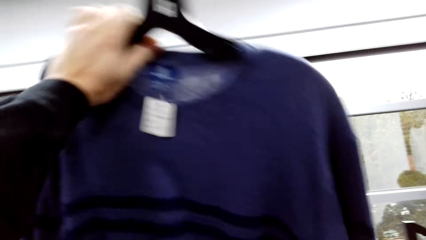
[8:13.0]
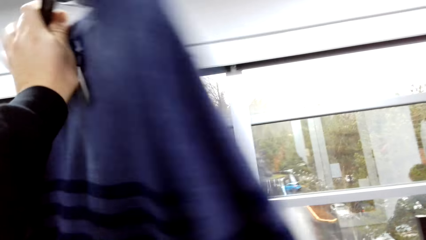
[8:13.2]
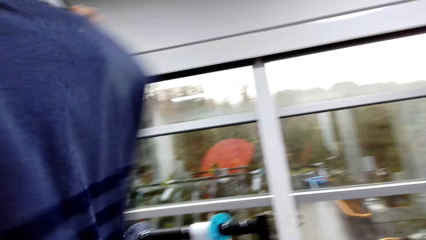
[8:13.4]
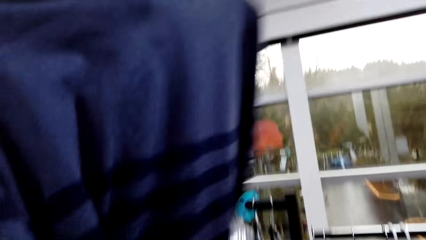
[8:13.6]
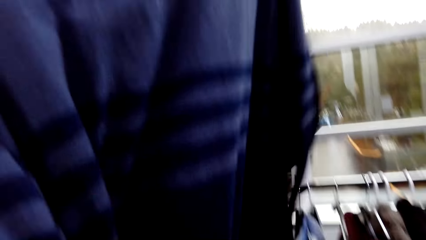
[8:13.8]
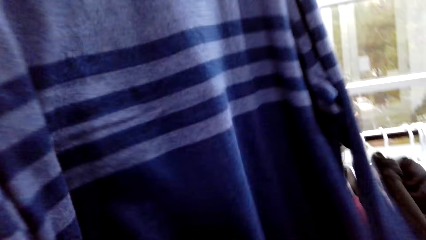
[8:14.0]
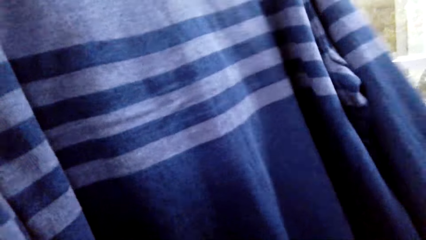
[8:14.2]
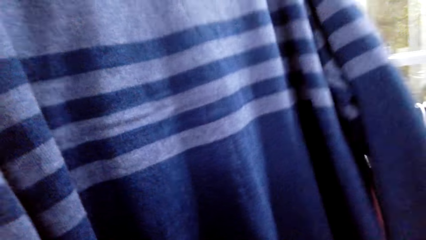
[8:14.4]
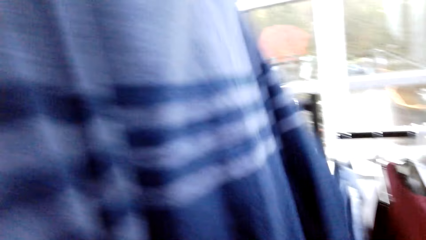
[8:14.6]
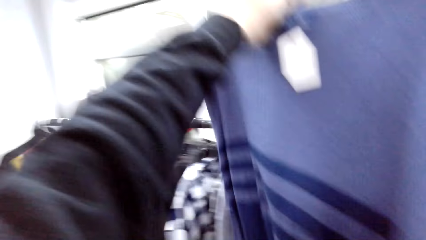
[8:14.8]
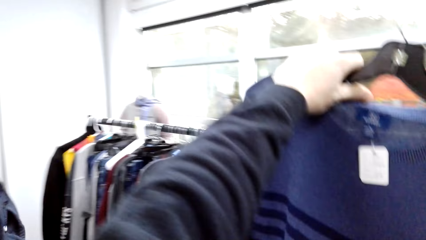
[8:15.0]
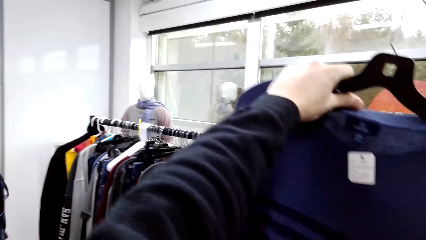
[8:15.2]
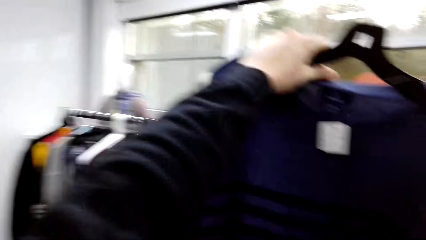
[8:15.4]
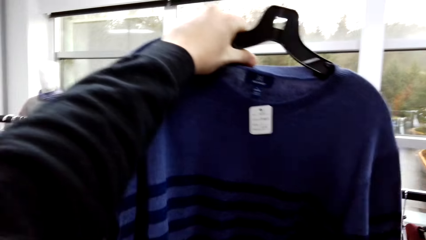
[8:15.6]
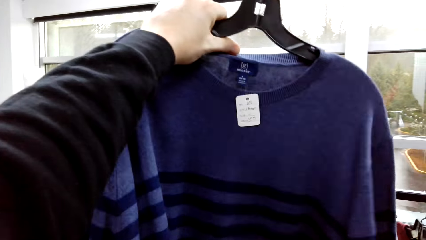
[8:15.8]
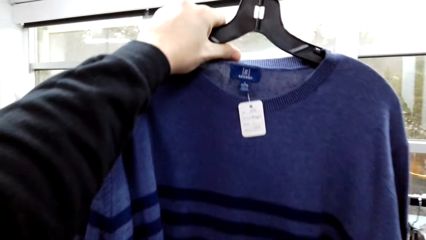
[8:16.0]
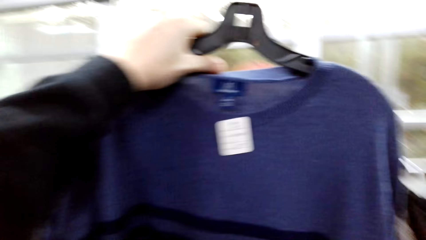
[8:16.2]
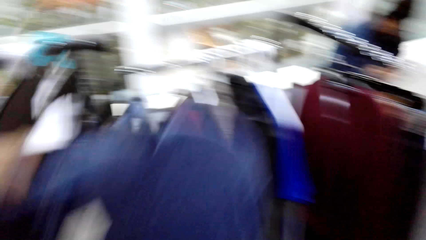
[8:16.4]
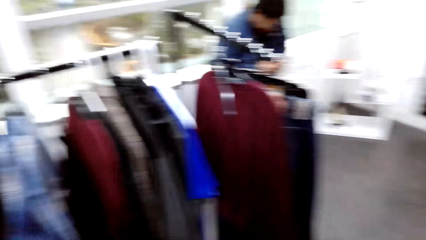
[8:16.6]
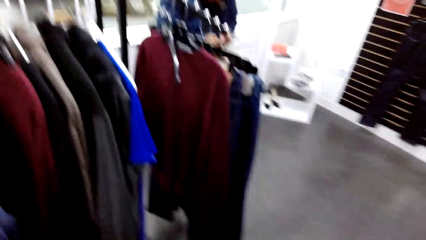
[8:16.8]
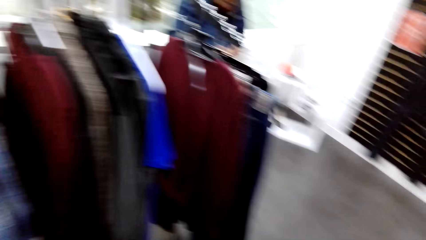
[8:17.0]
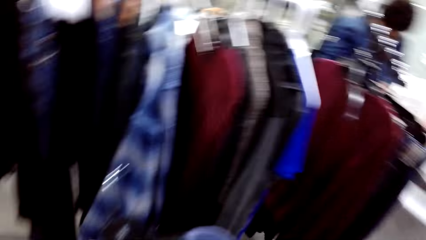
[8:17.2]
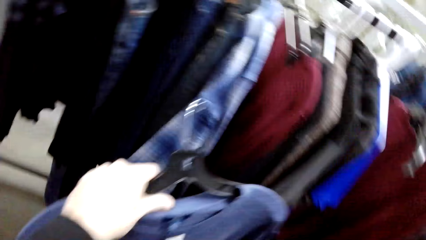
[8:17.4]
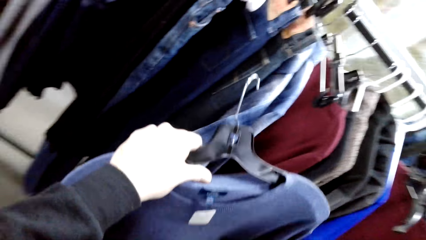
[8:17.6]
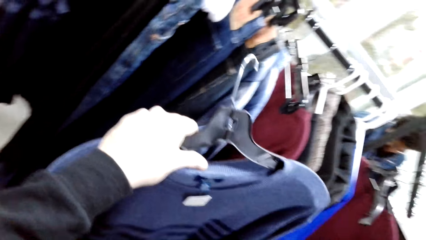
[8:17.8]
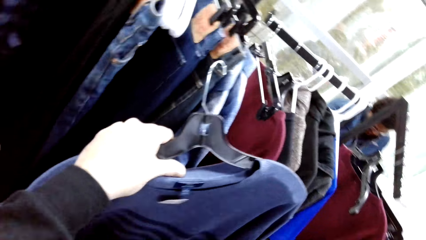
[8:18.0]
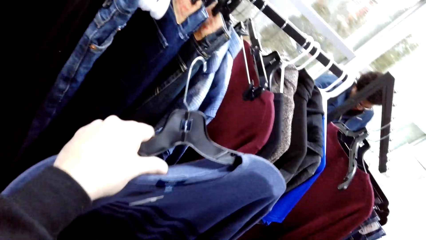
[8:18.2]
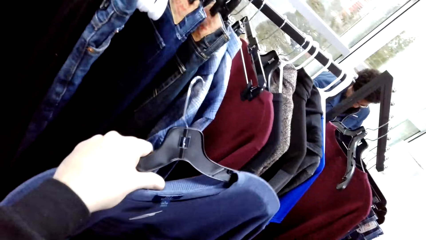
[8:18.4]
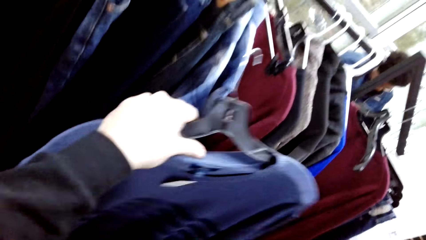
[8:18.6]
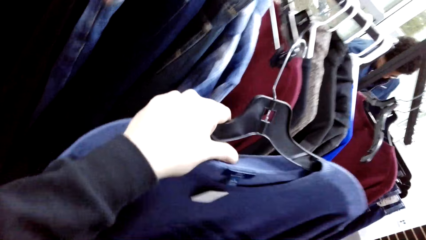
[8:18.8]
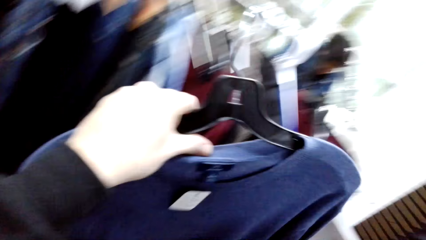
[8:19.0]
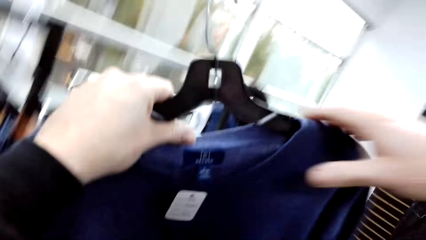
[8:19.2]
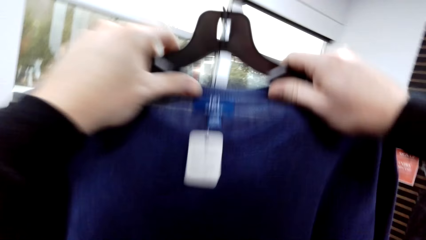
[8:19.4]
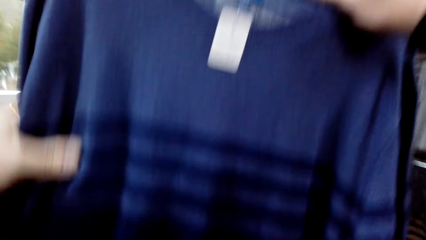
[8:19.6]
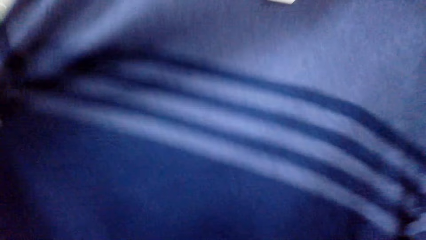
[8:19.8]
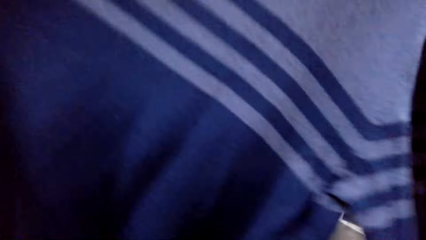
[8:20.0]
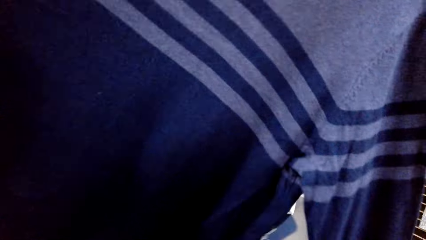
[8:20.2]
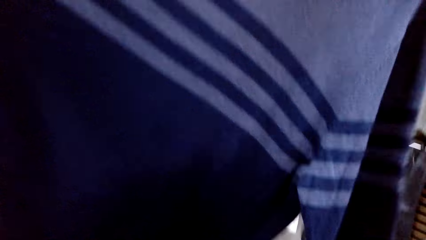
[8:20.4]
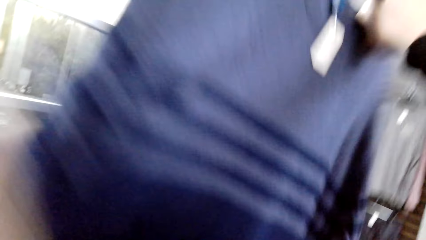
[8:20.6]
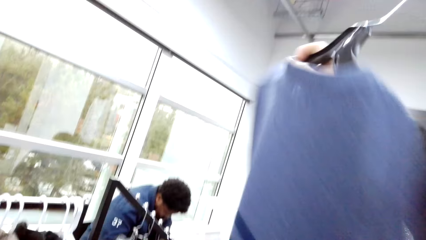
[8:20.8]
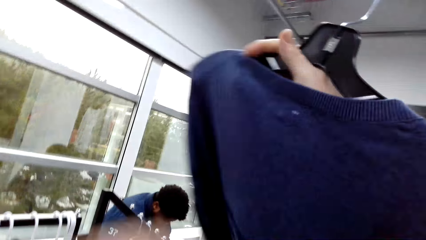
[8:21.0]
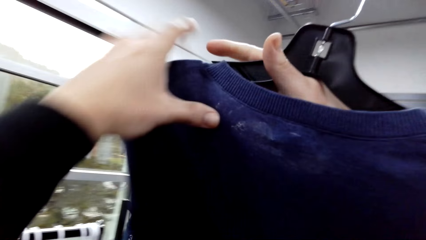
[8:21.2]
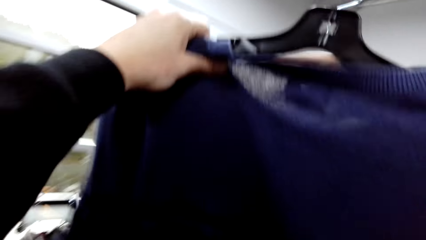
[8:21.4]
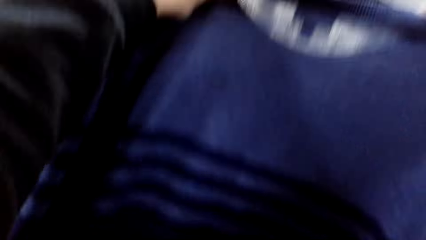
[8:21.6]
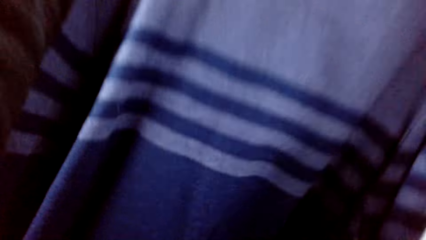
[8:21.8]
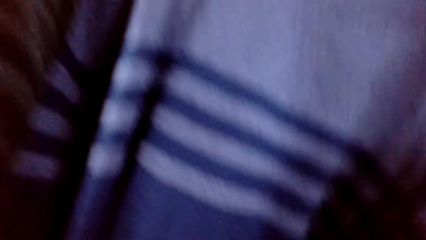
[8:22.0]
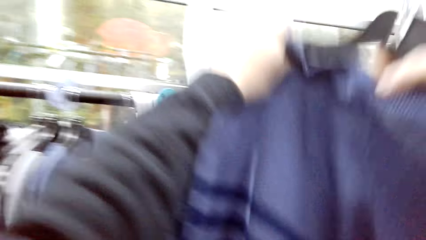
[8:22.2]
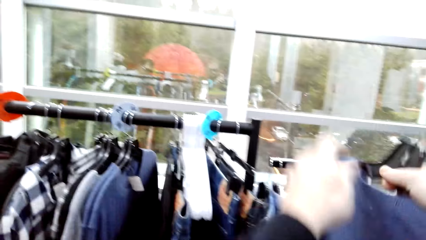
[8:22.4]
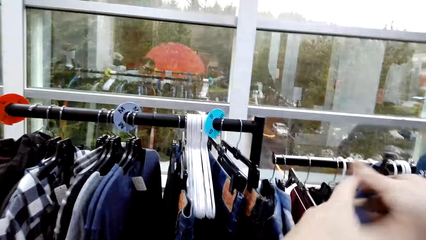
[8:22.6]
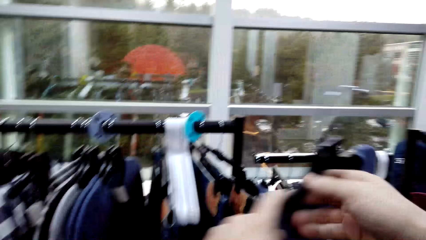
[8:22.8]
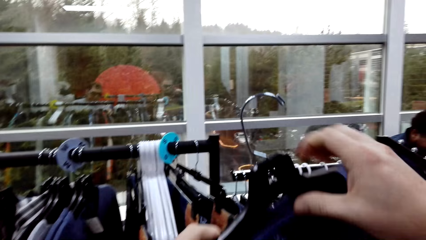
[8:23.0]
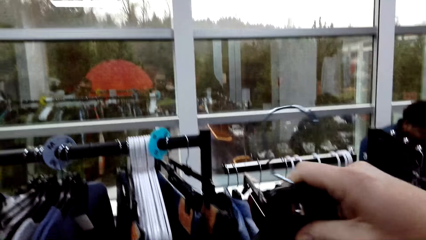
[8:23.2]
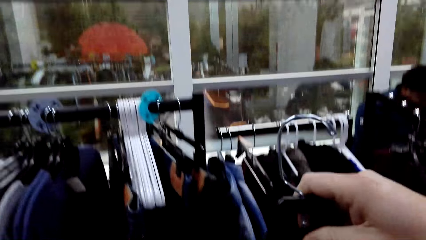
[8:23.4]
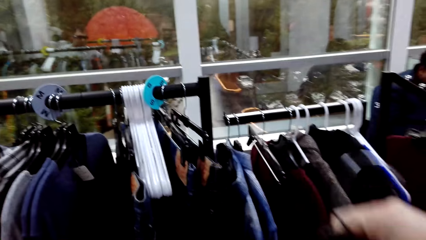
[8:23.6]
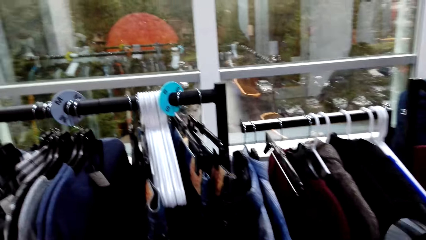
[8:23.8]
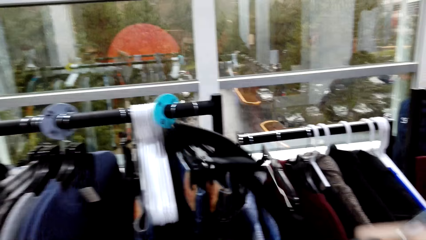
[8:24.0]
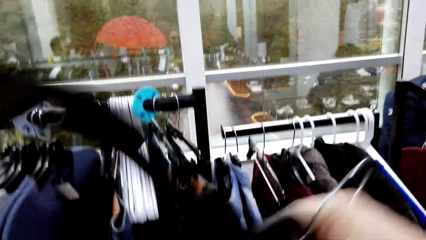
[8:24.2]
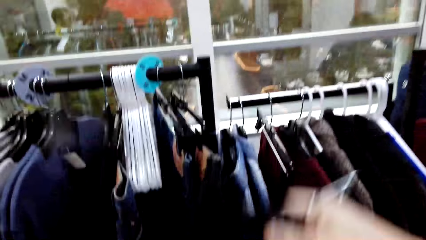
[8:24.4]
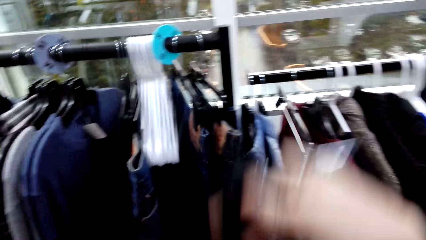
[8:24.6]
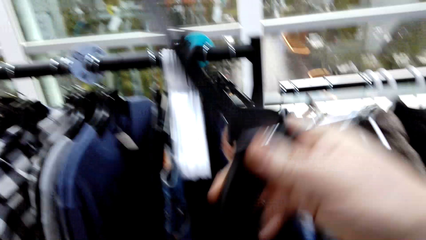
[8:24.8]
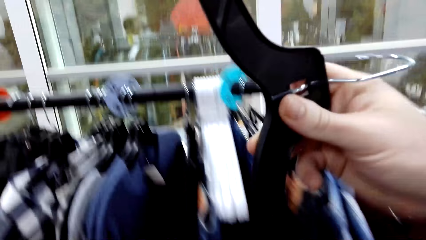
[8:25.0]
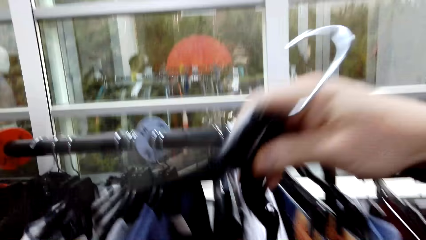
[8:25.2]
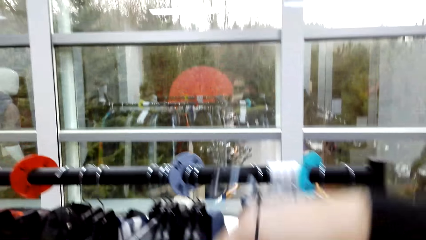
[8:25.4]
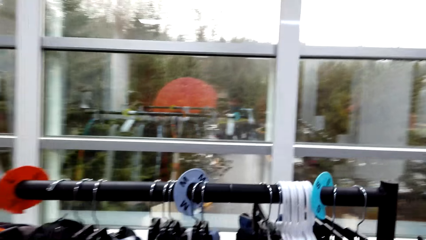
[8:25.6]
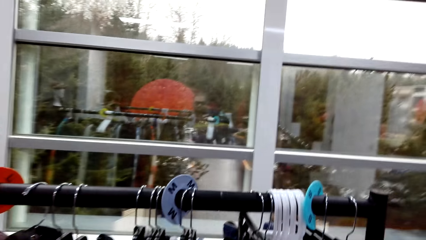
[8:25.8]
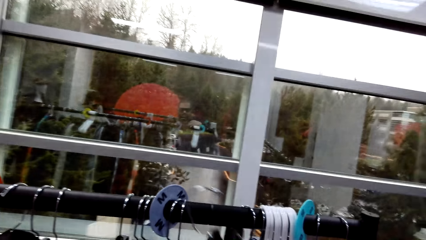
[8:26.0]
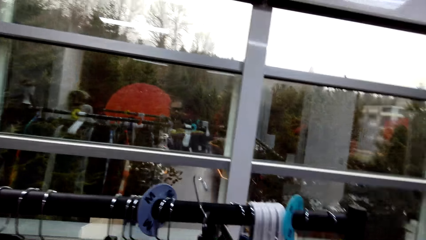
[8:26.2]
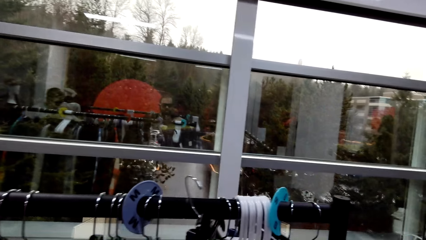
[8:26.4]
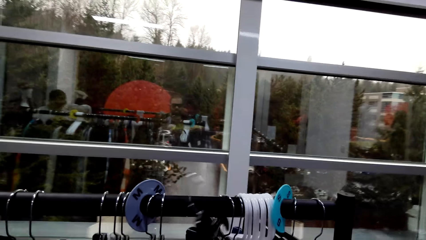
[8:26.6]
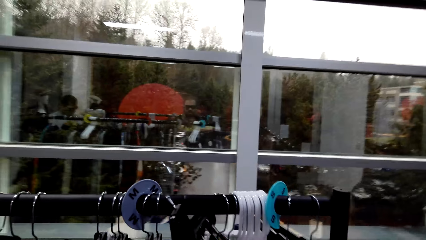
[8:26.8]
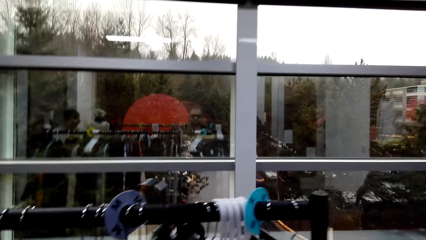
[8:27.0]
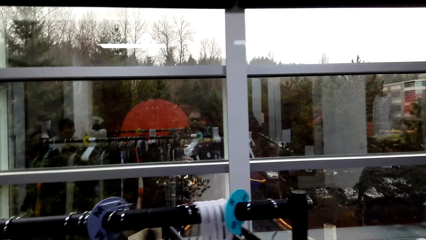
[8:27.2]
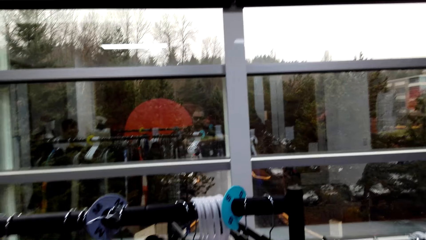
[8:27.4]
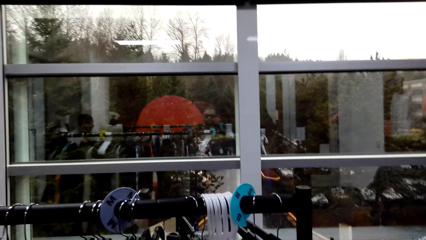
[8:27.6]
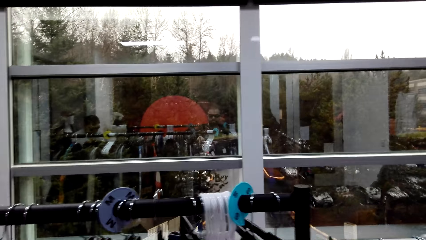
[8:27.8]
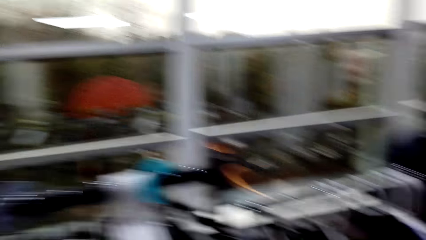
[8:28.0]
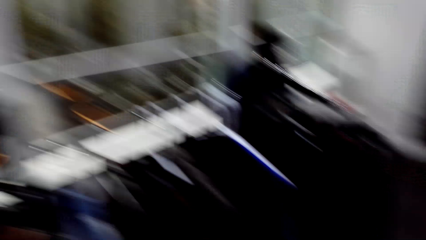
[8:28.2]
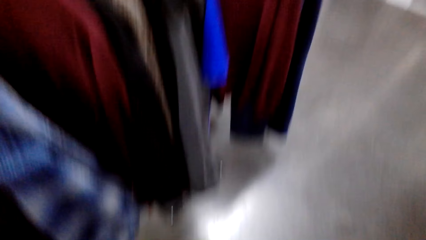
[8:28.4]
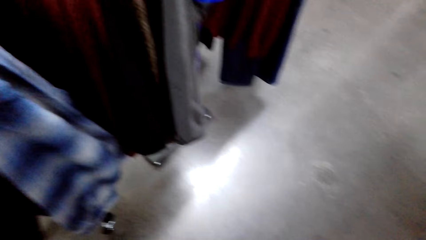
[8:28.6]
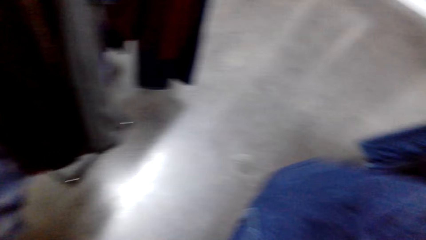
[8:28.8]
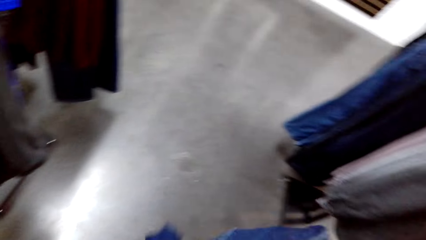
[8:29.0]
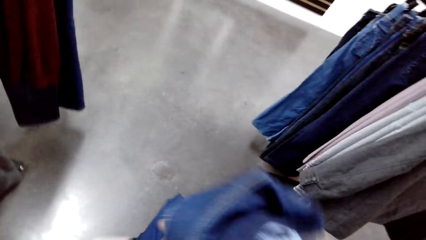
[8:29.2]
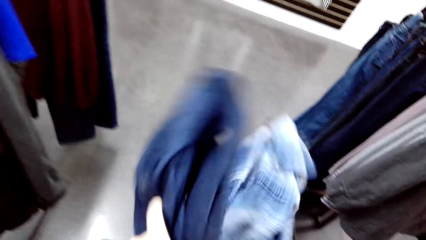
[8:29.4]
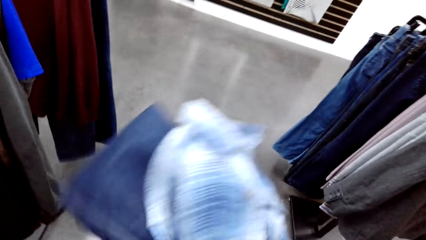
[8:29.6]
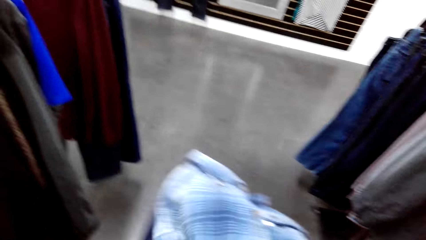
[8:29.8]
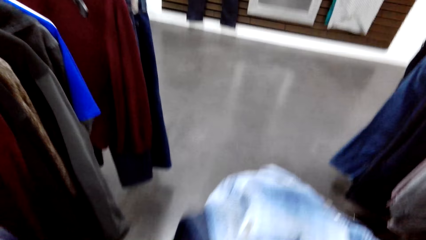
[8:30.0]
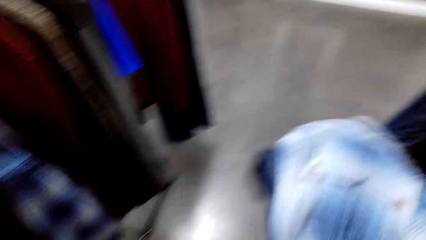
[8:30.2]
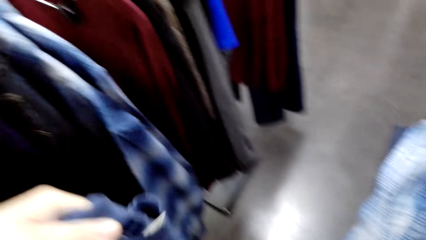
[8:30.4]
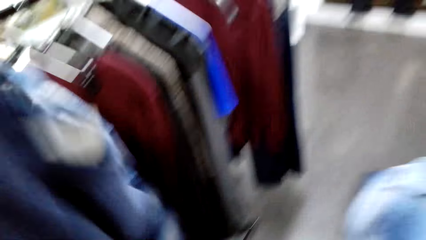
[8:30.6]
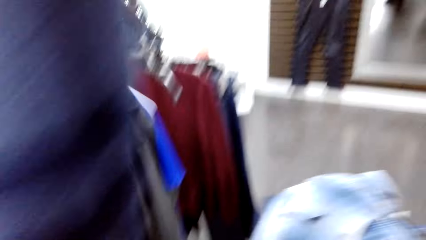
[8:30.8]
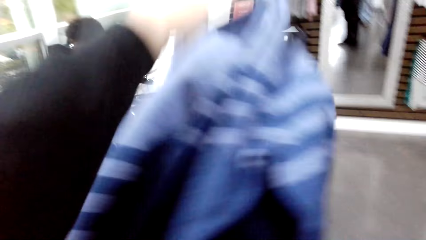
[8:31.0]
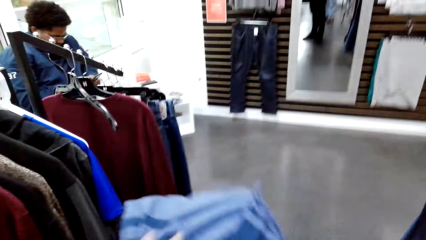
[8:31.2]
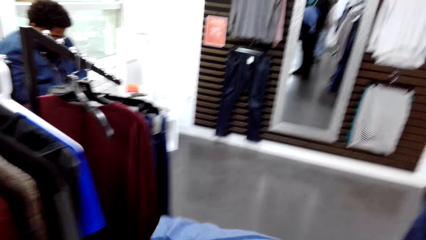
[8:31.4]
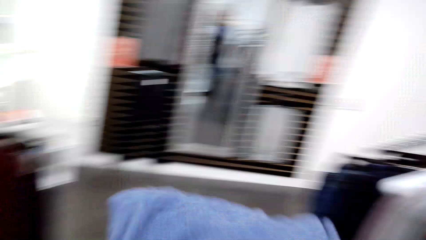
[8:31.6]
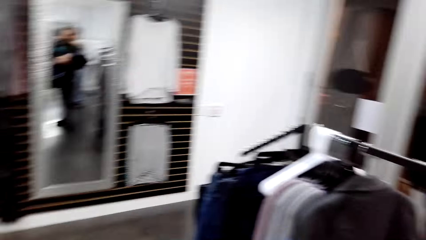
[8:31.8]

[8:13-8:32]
The camera wearer turns a cloth. He holds the cloth. He turns the cloth. He lifts the cloth. He unhooks the sweater from the hanger. He hangs the hanger back on the clothes rack. He looks around. He carries the clothes on his hands to a display table. He holds the clothes.
